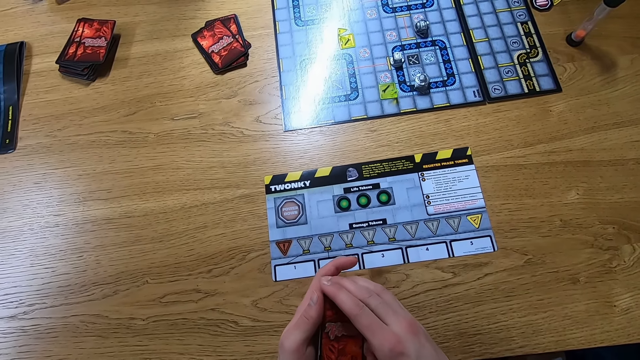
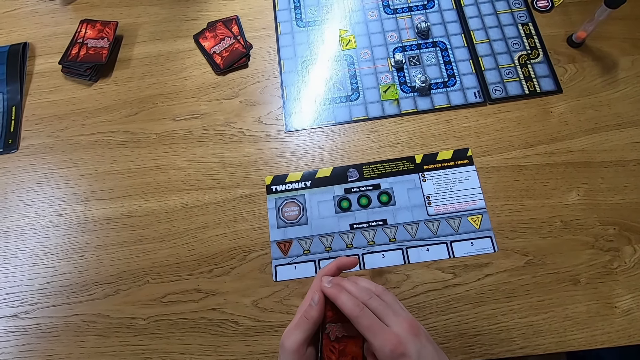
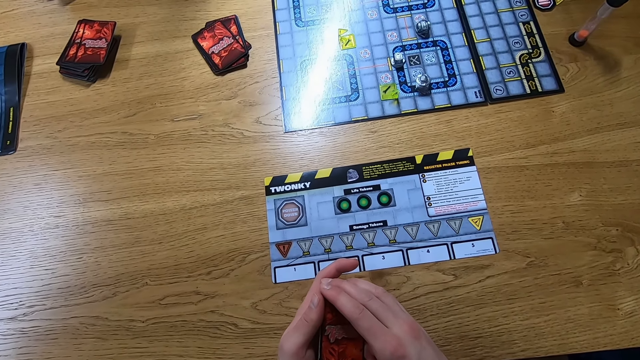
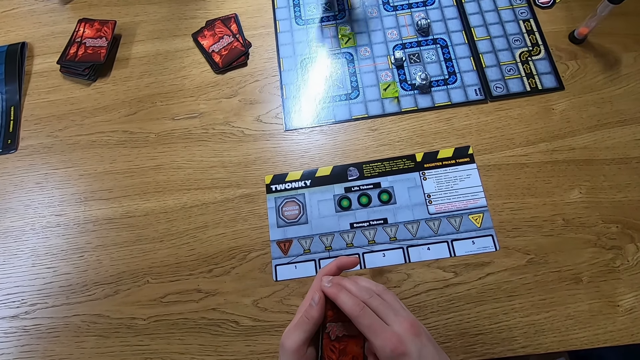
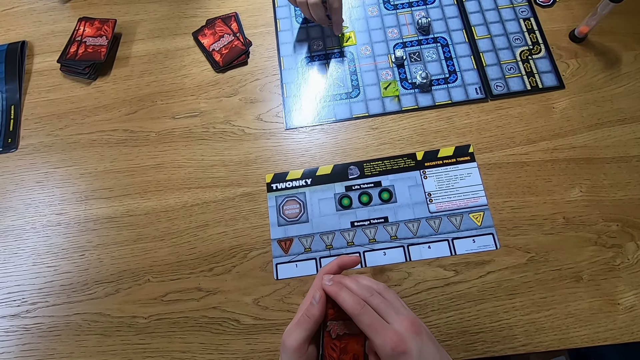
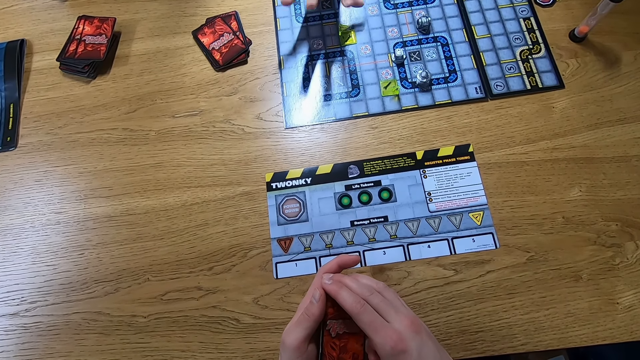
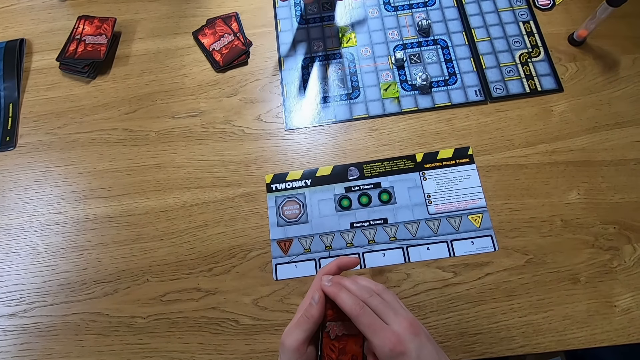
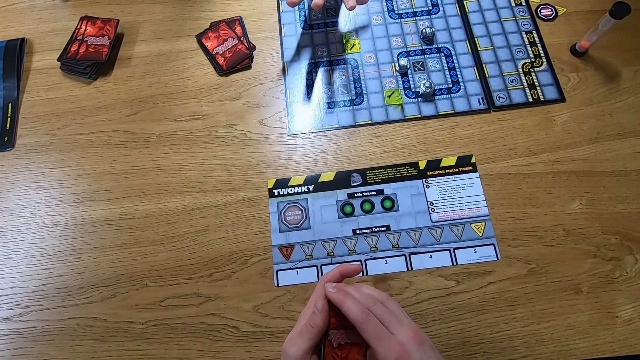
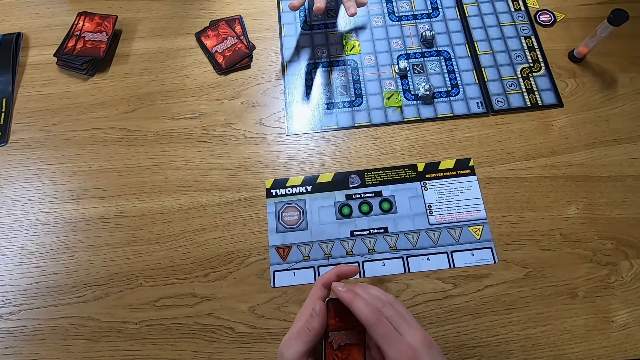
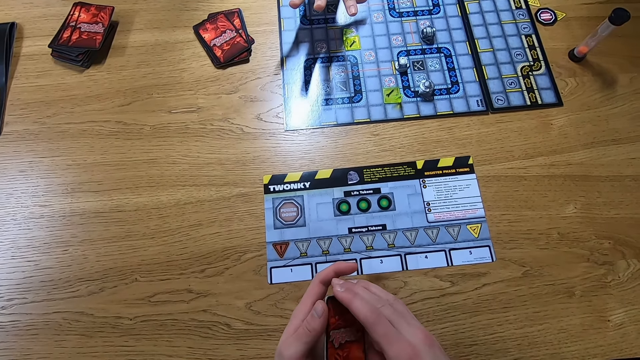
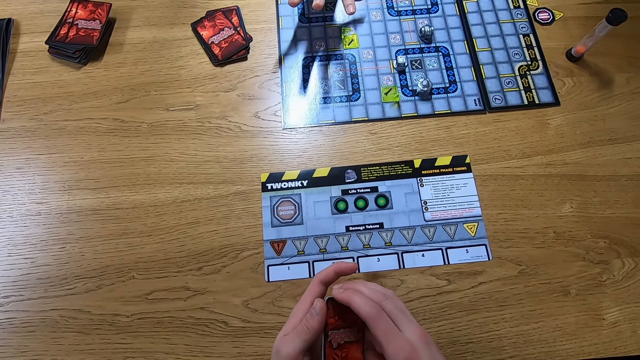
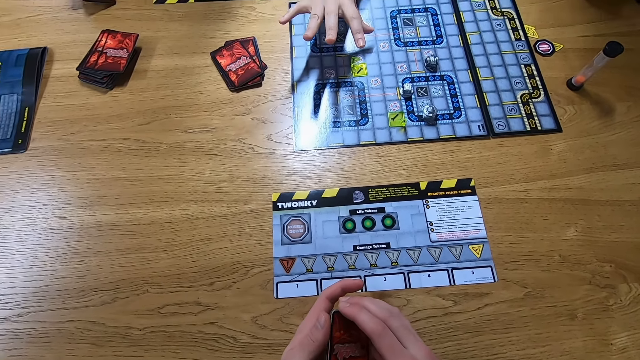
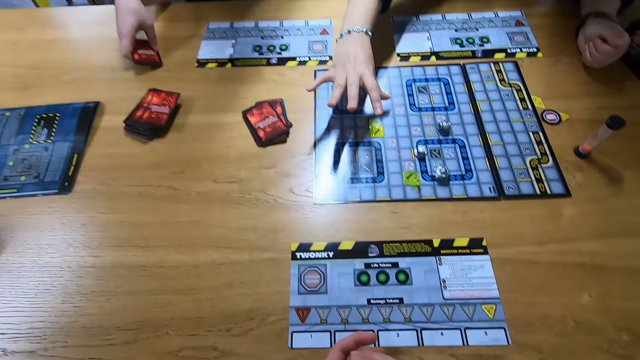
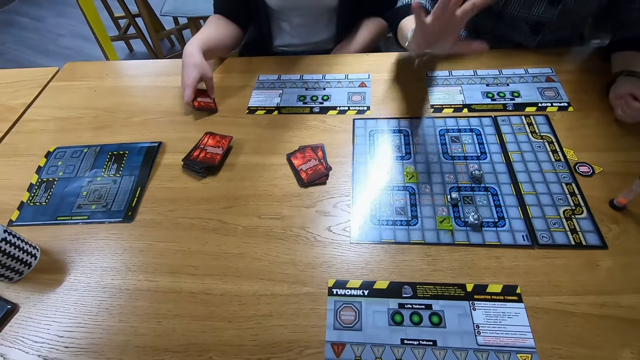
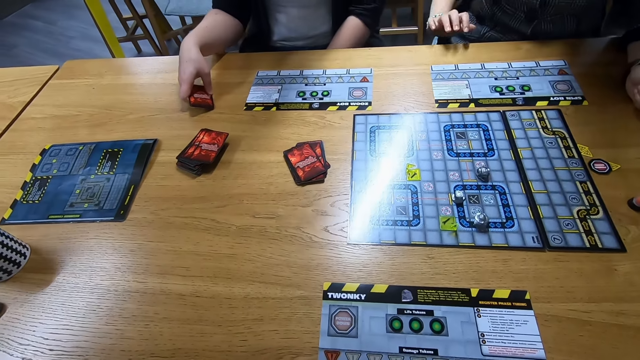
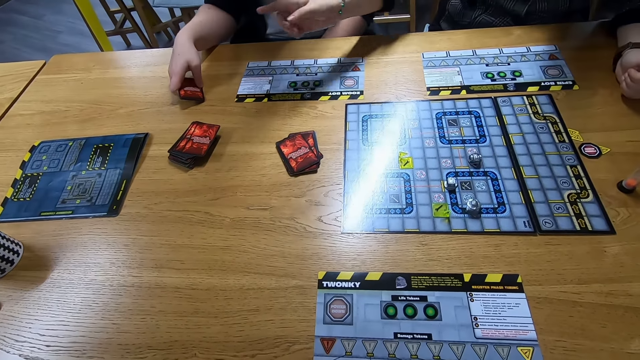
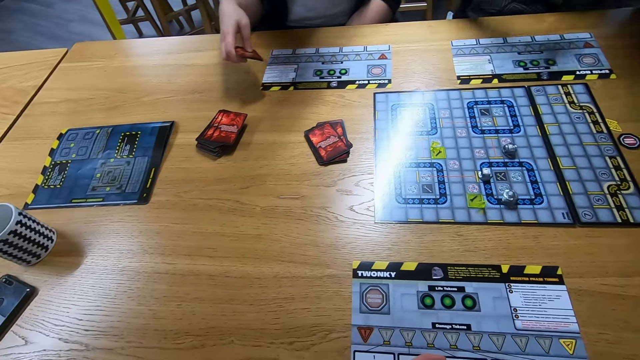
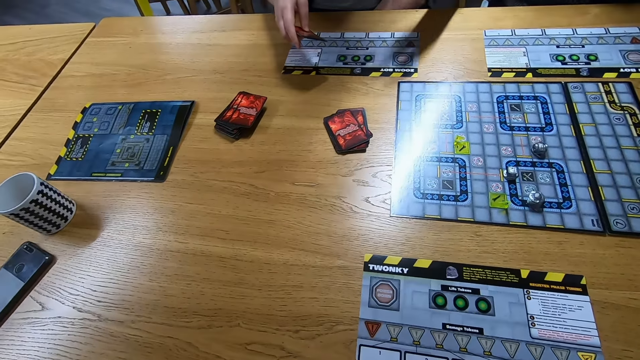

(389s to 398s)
A lady plays the Robo Rally game.

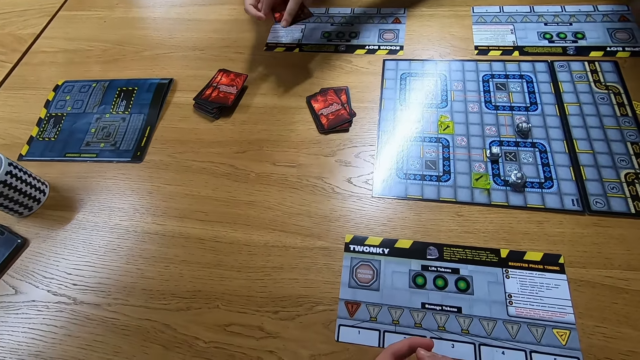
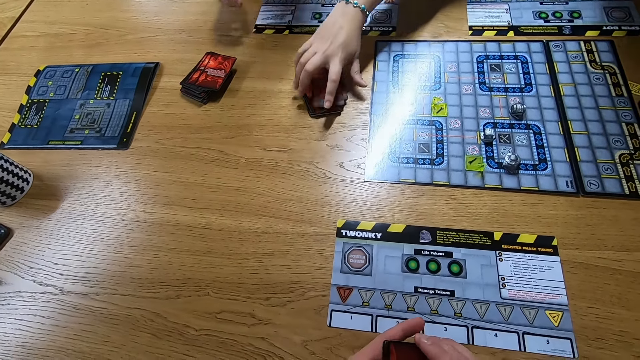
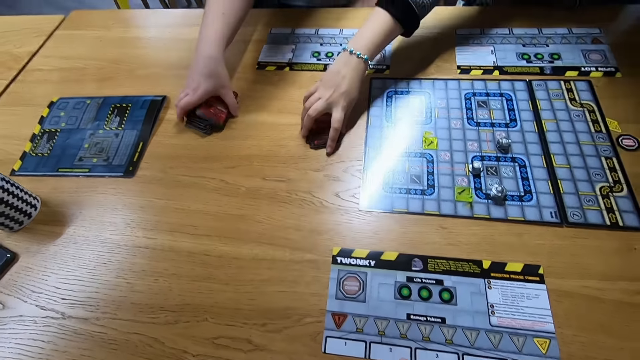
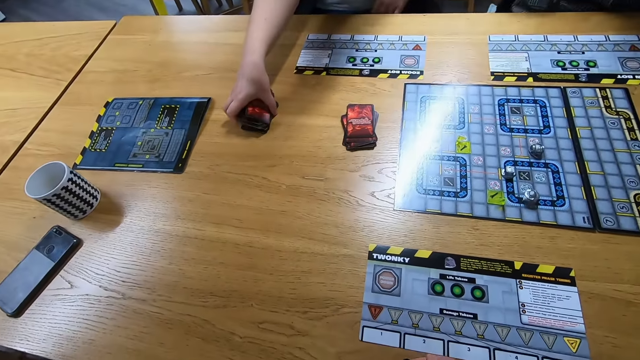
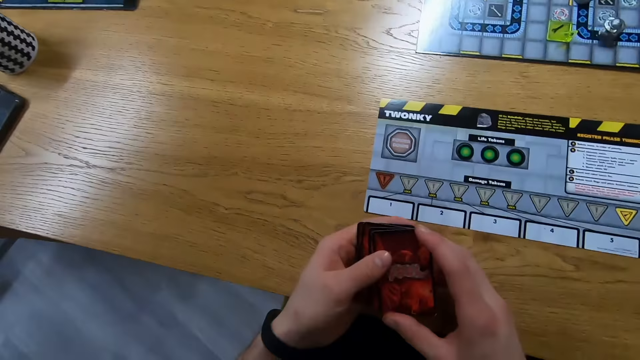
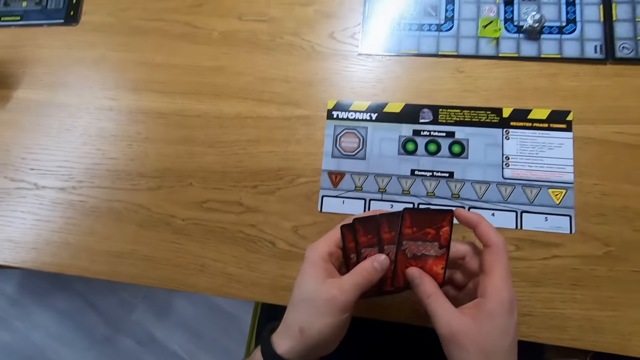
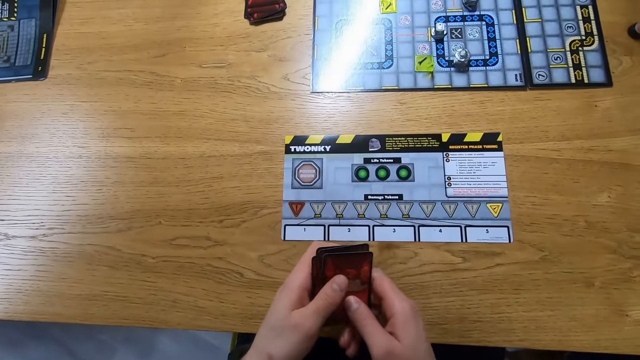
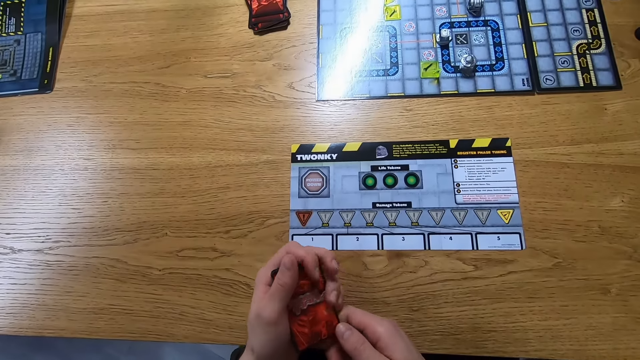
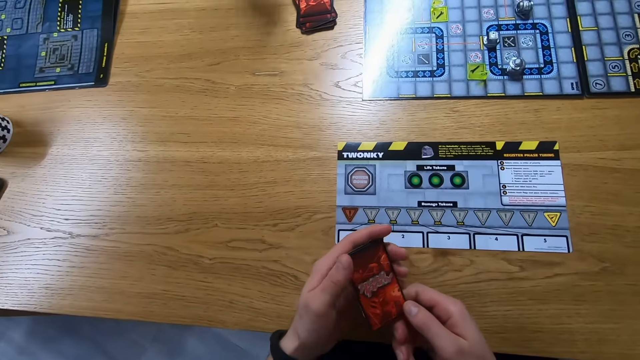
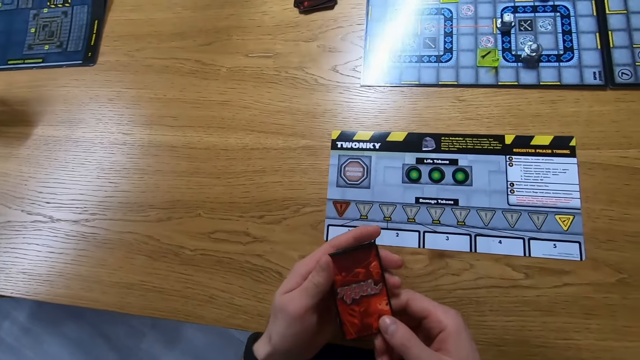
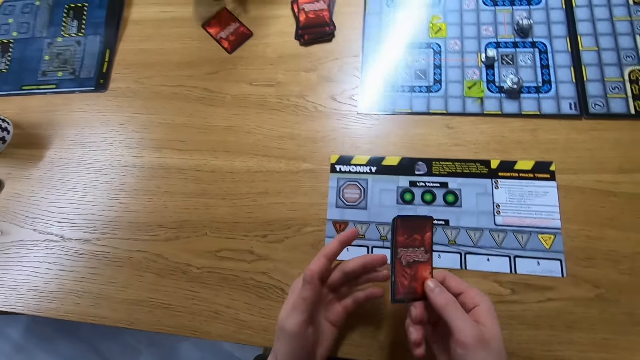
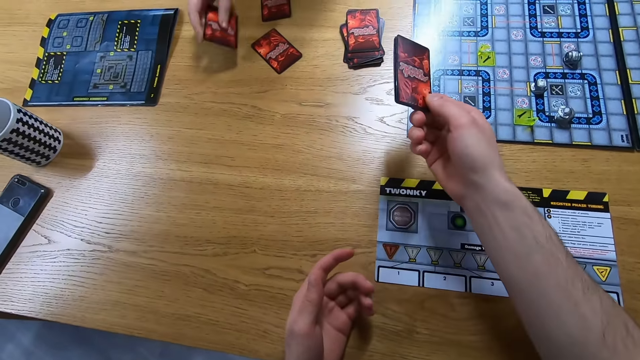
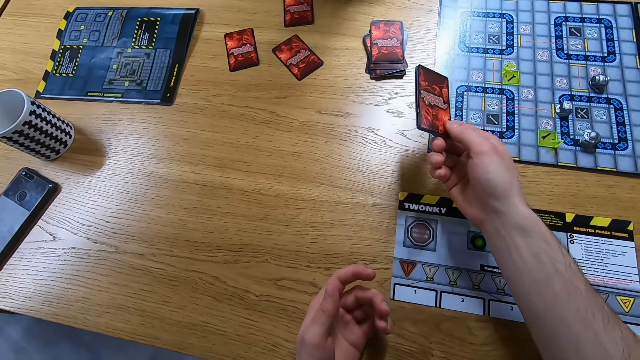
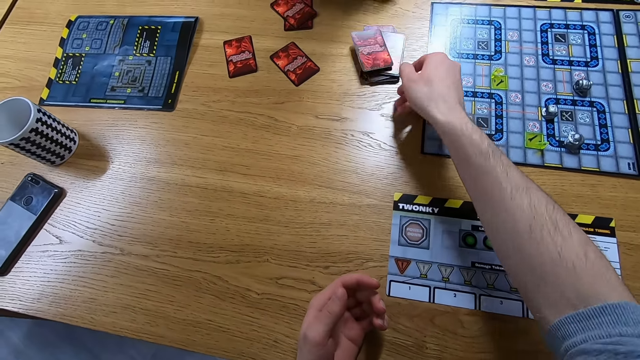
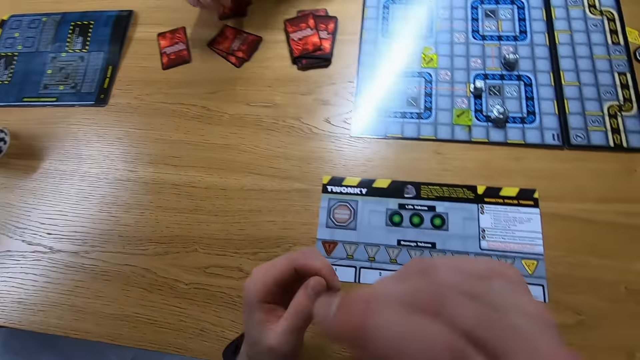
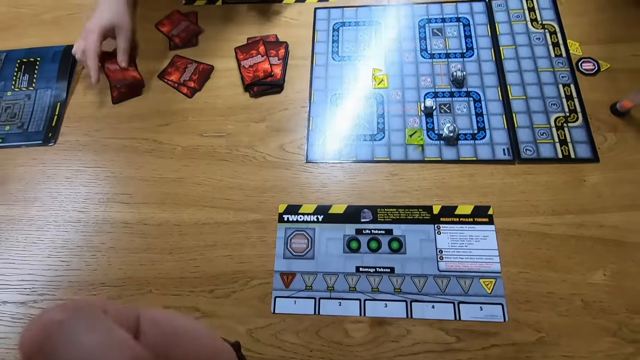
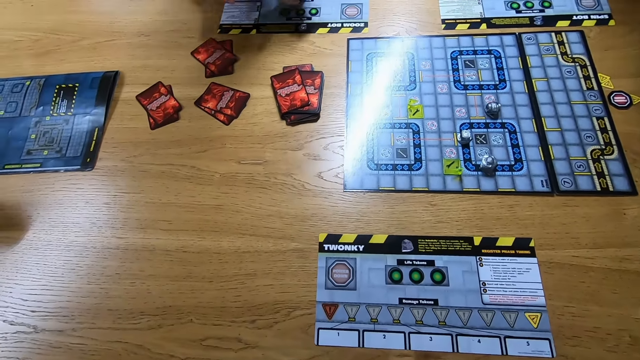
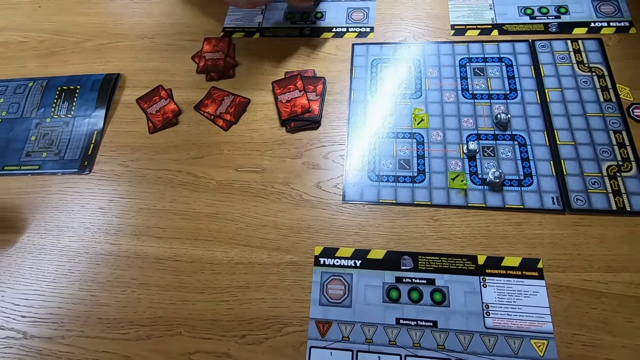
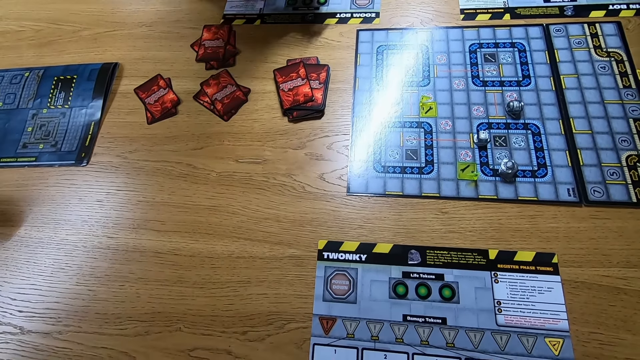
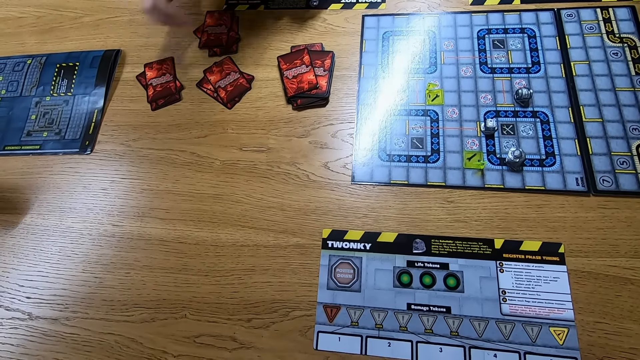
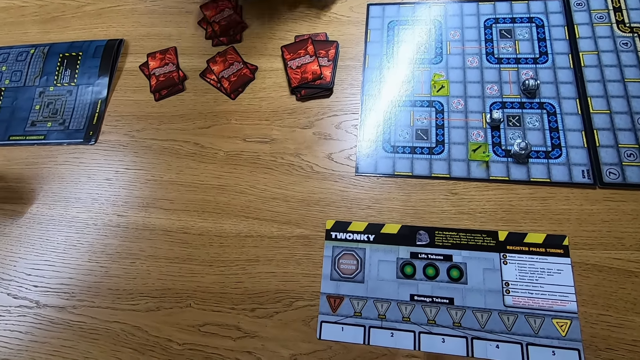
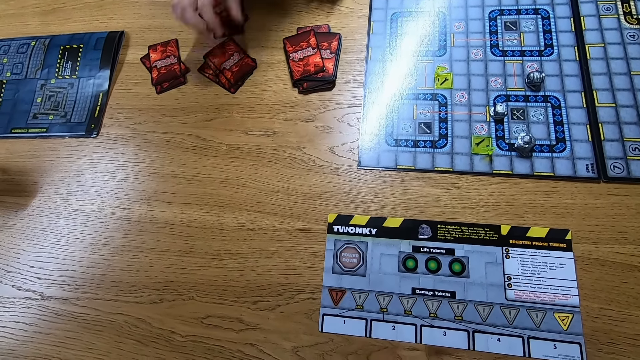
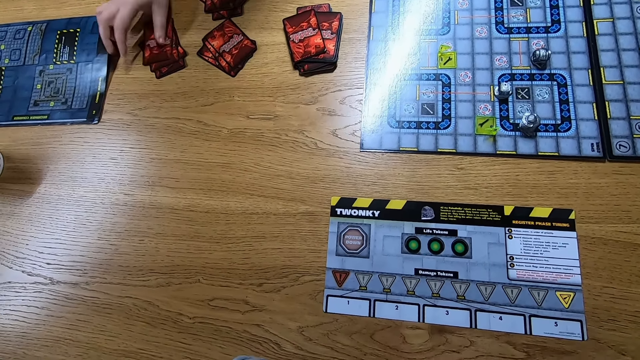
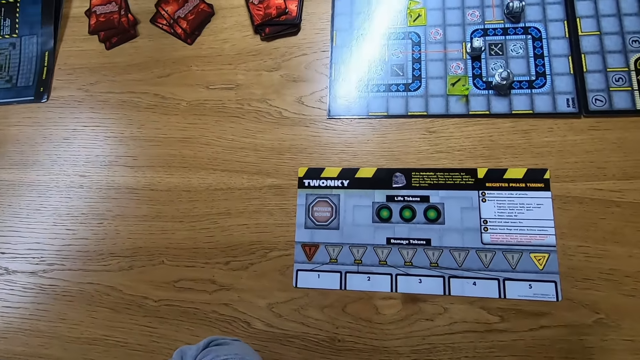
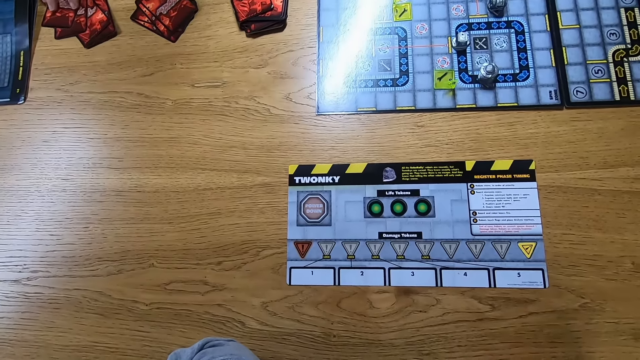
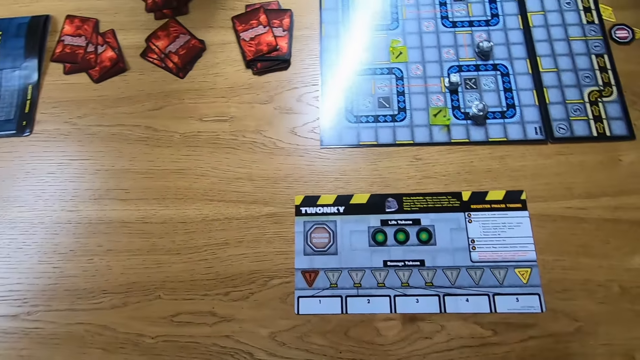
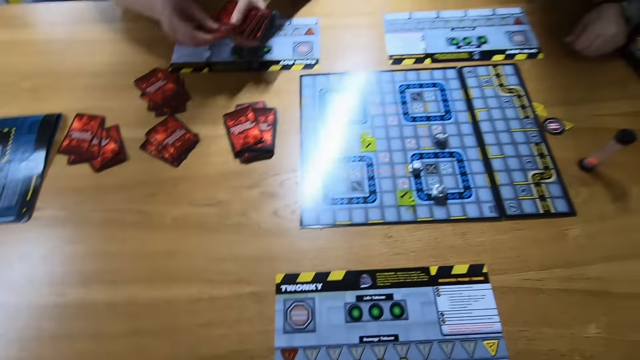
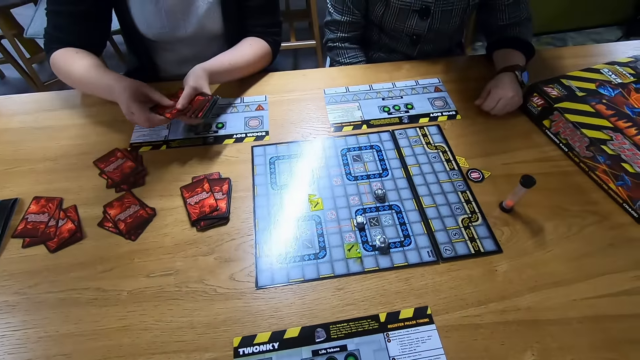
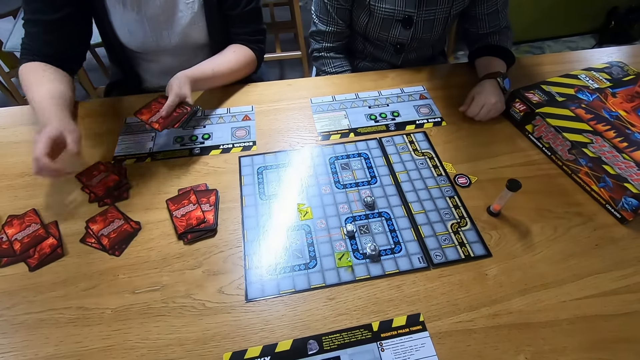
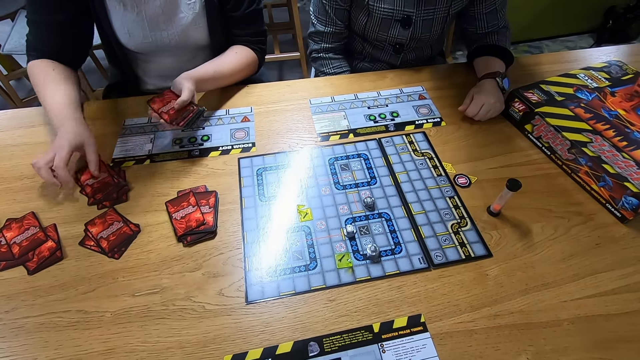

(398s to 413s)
A lady collects the cards. Another lady collects the cards. The camera wearer holds the cards. They place the cards on the table. The first lady shares the cards and places the cards on the table.
